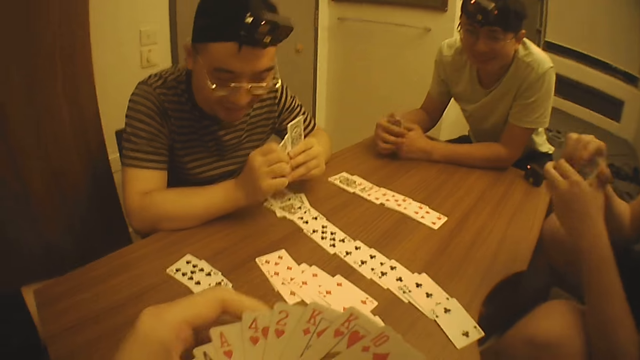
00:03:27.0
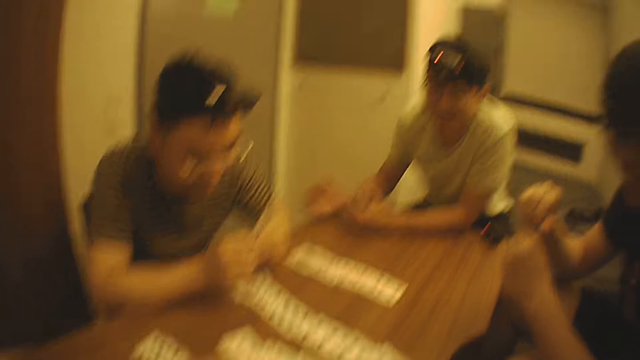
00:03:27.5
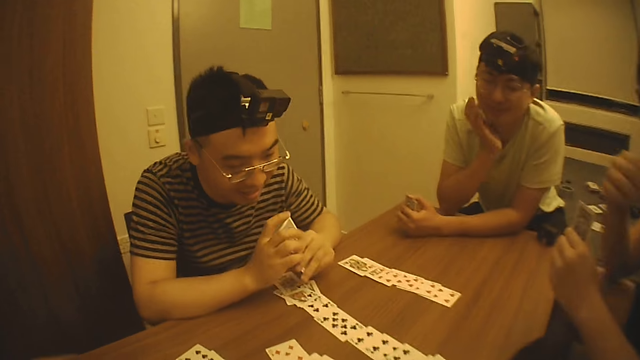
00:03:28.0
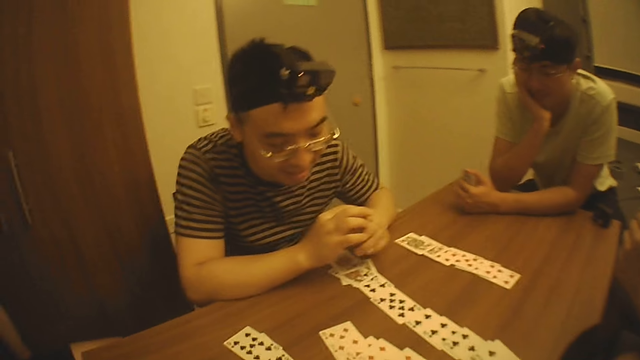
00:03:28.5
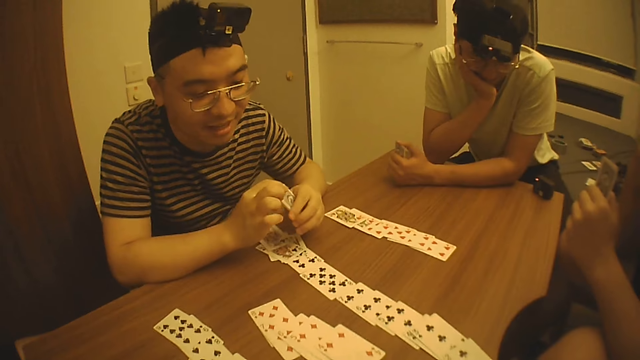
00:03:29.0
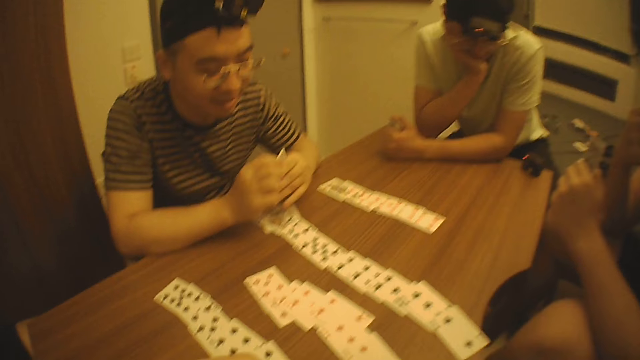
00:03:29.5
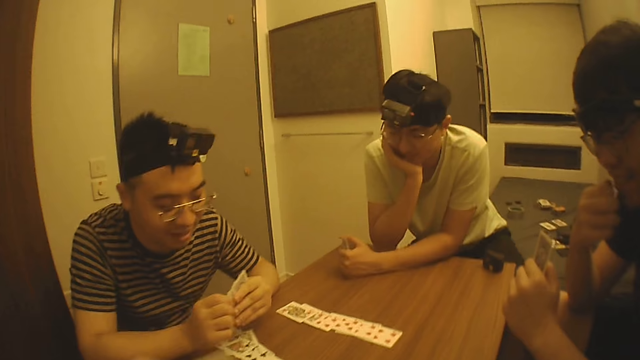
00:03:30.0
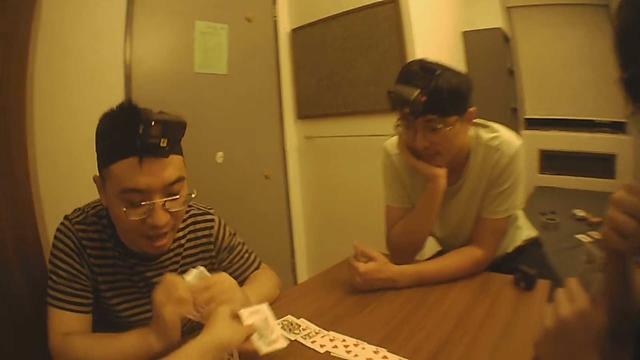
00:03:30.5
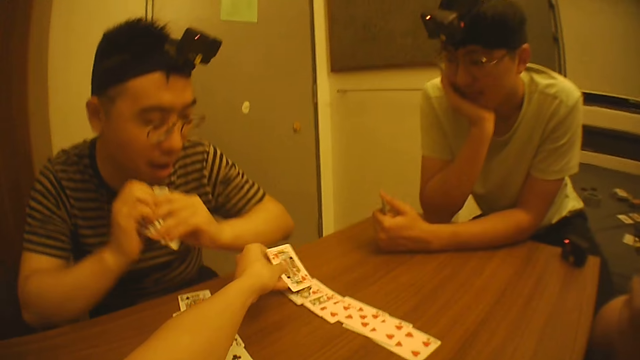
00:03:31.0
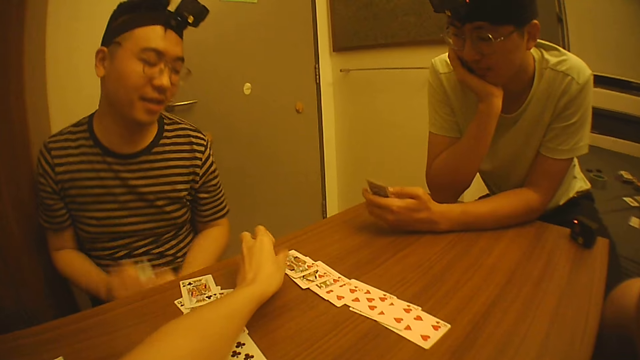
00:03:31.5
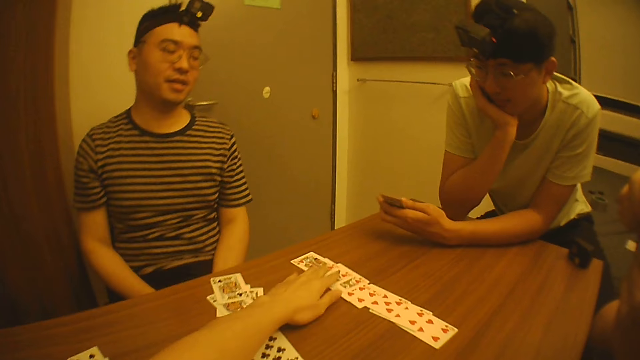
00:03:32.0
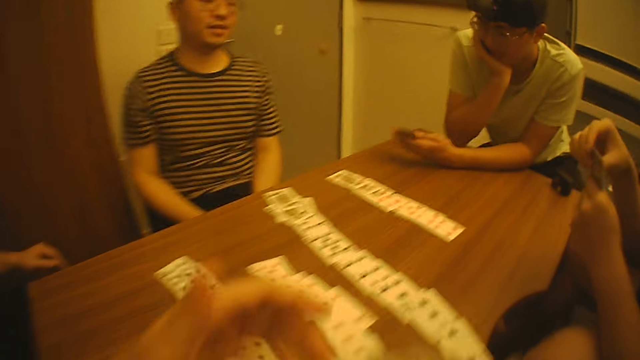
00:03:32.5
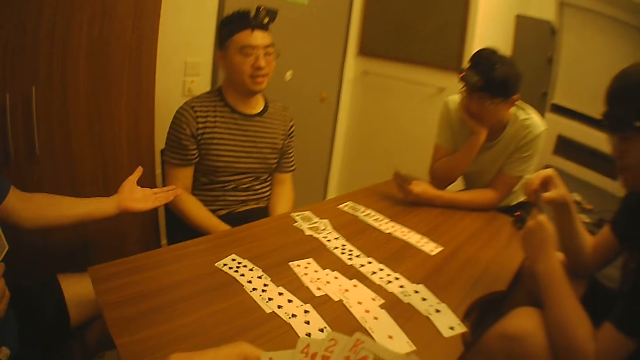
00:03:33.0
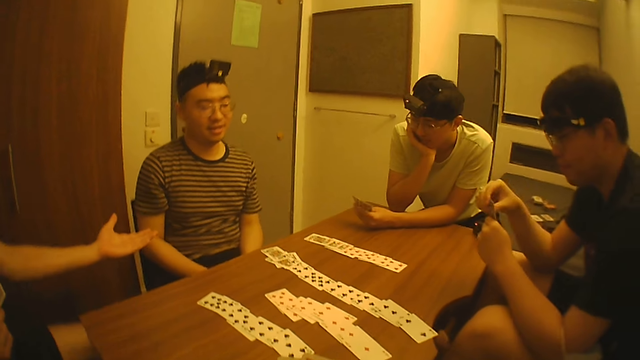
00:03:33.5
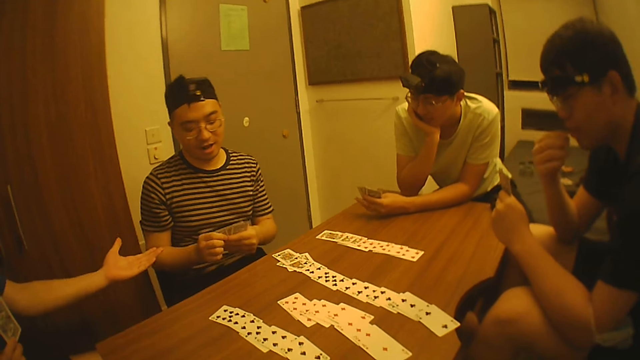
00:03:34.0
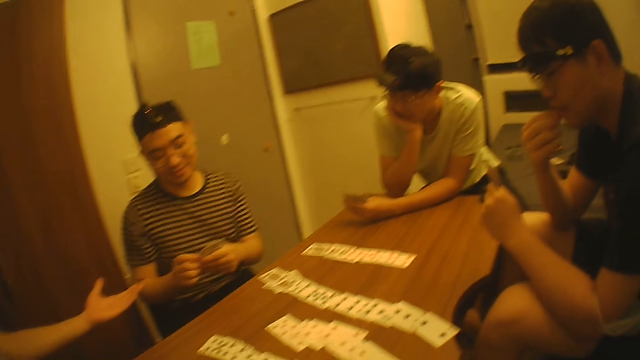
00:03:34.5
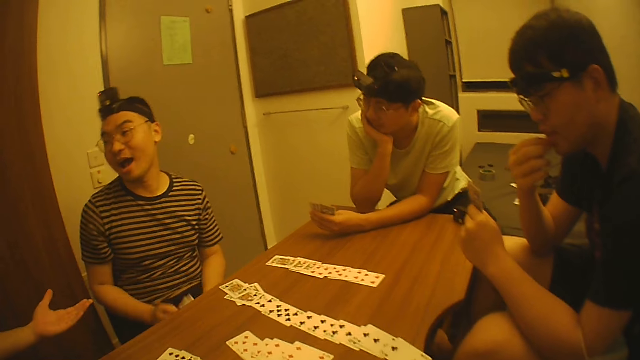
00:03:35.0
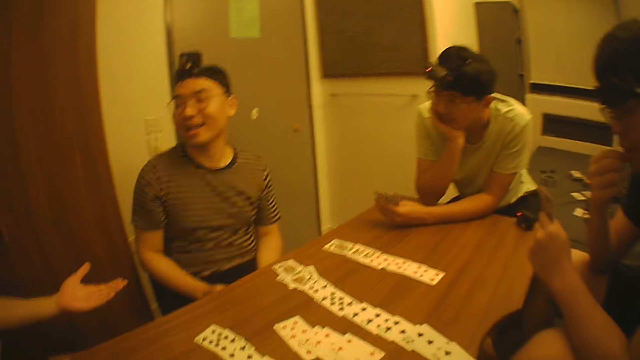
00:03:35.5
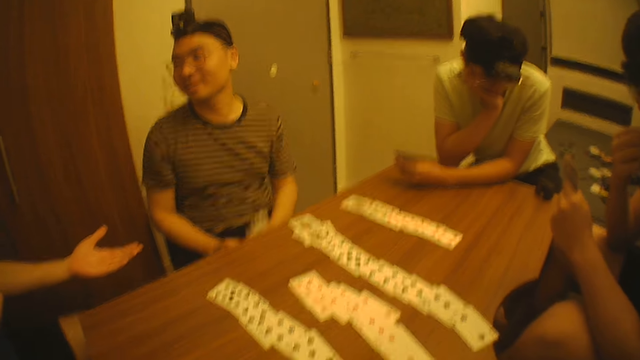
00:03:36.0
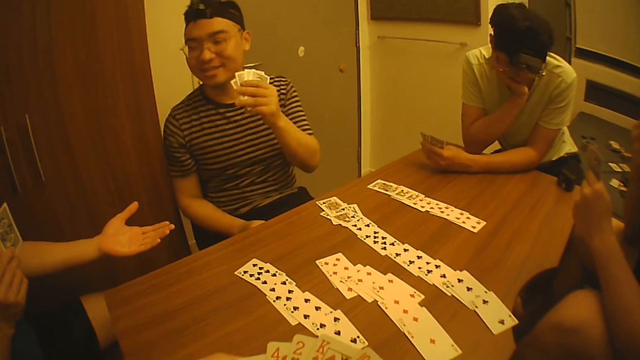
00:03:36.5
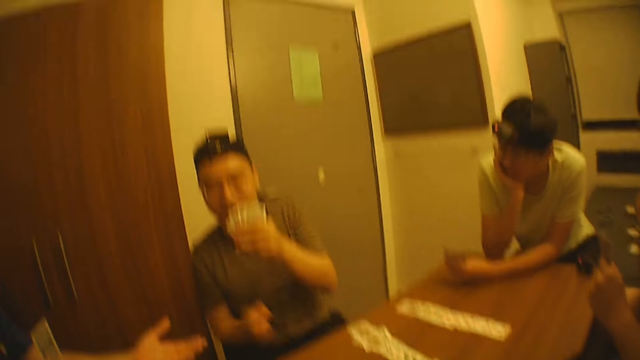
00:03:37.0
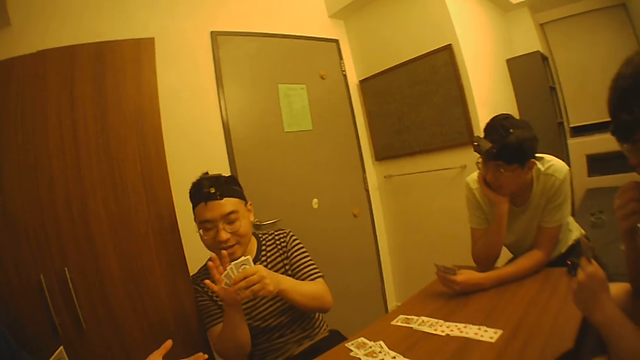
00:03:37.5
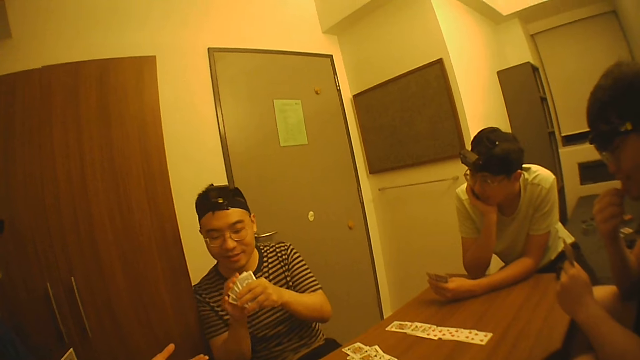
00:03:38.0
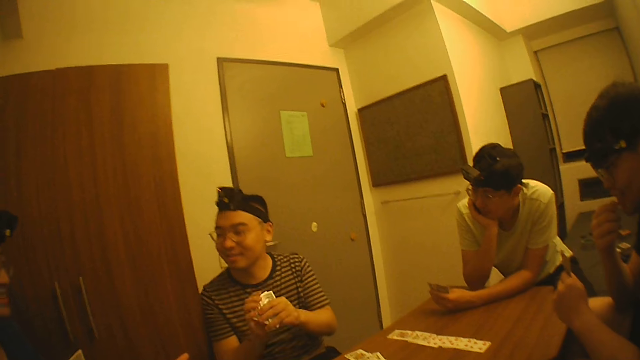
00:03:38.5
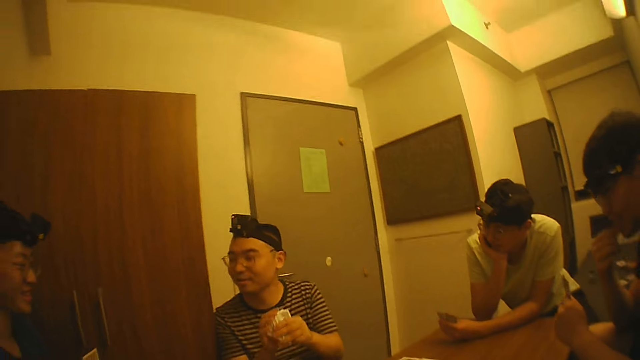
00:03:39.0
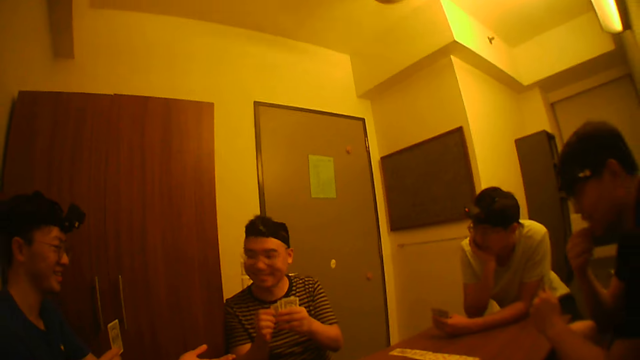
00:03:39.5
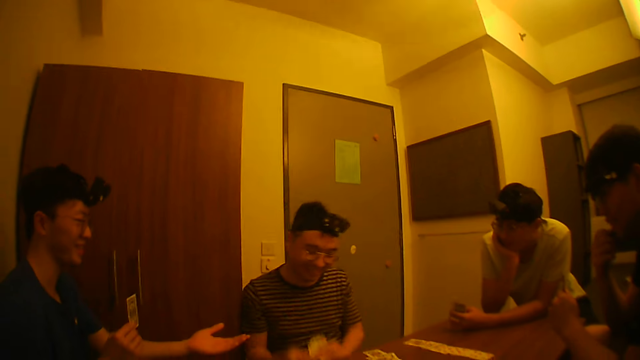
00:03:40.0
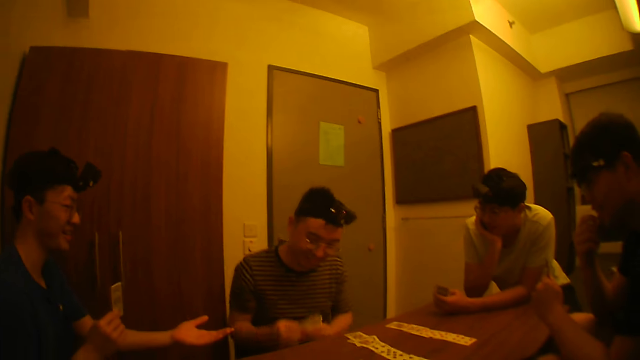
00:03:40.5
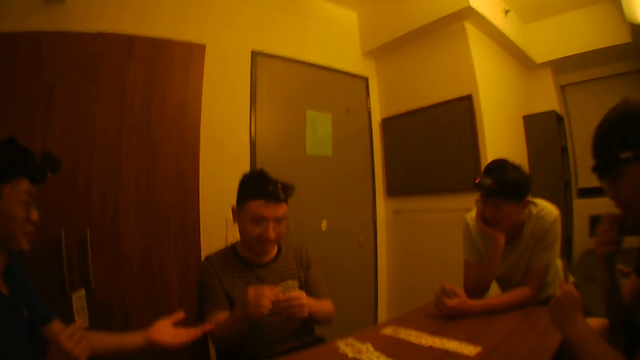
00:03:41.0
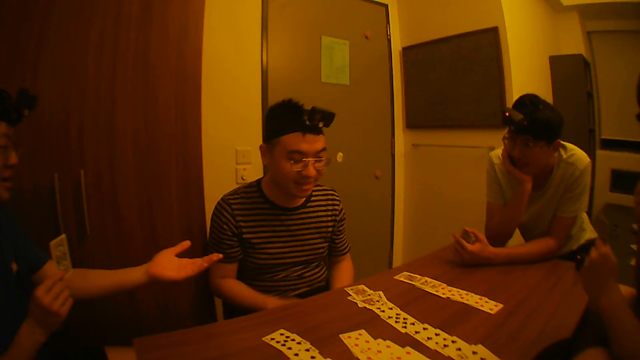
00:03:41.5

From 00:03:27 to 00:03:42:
The camera wearer selects a card with his left hand. He puts another card on the table with his left hand. A man stretches the hand to another man. The other man communicates with the first man.

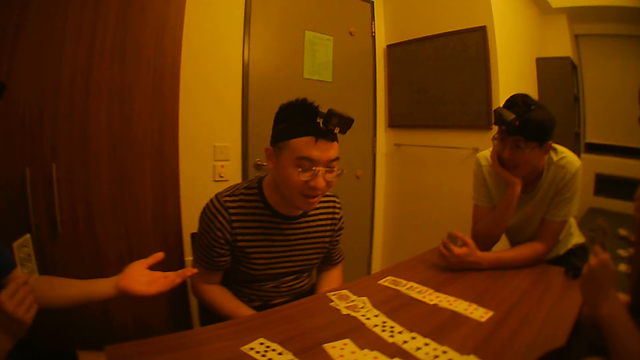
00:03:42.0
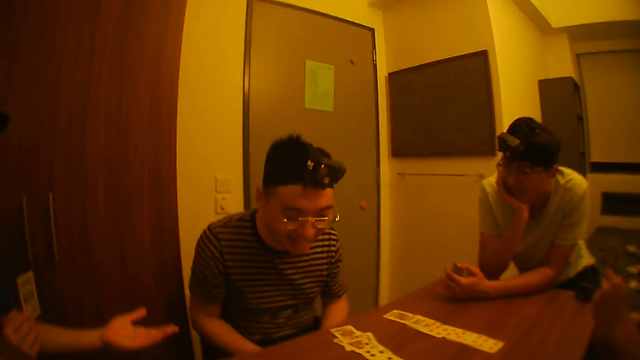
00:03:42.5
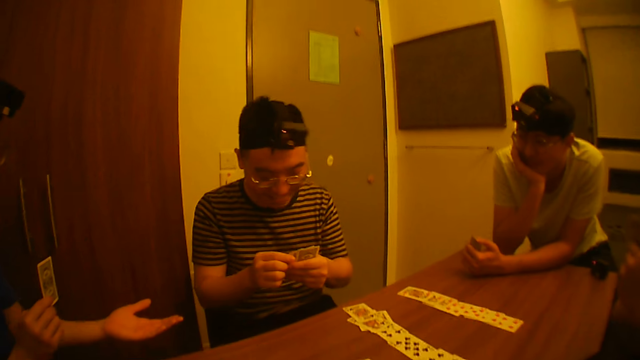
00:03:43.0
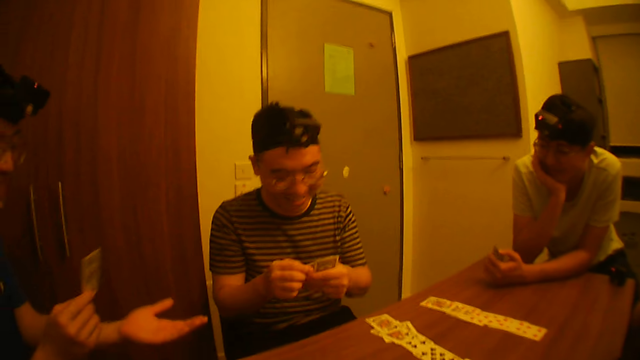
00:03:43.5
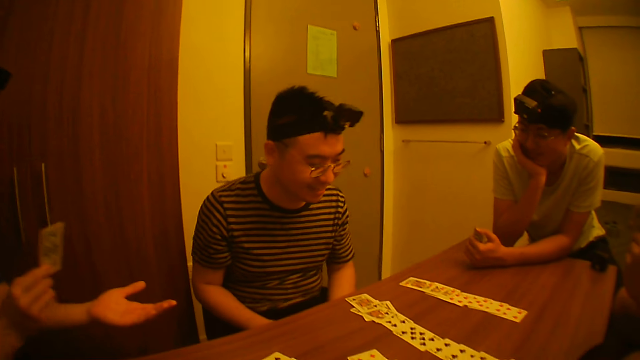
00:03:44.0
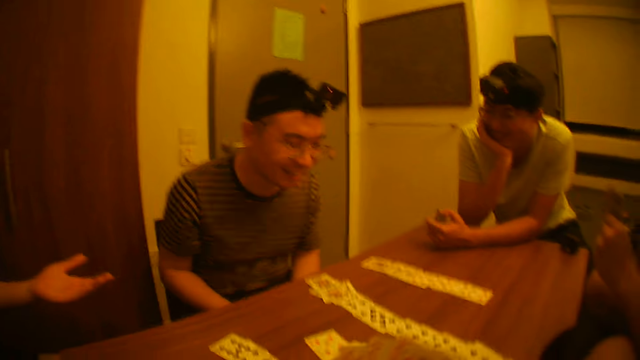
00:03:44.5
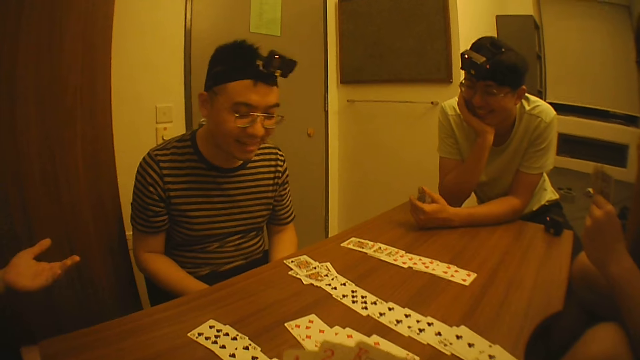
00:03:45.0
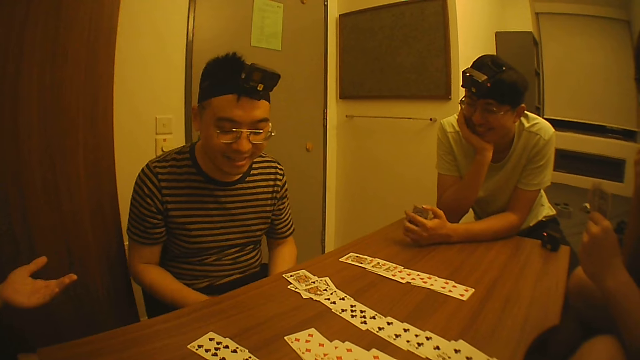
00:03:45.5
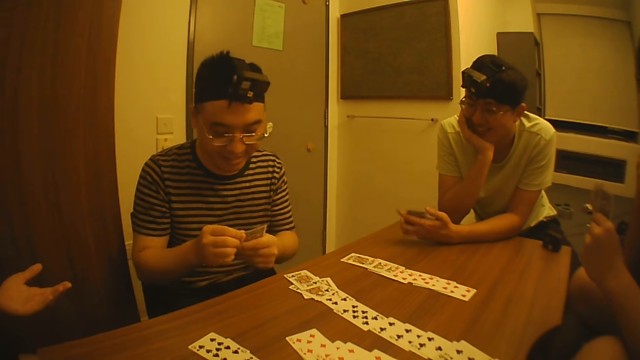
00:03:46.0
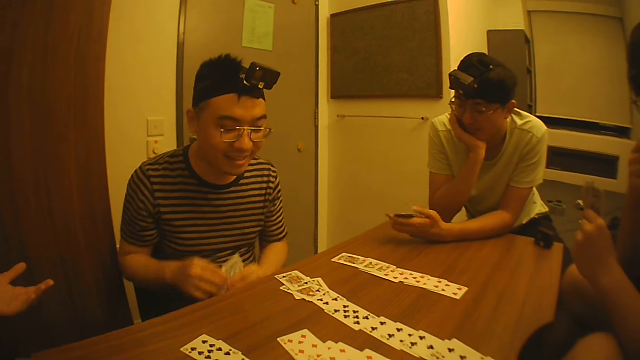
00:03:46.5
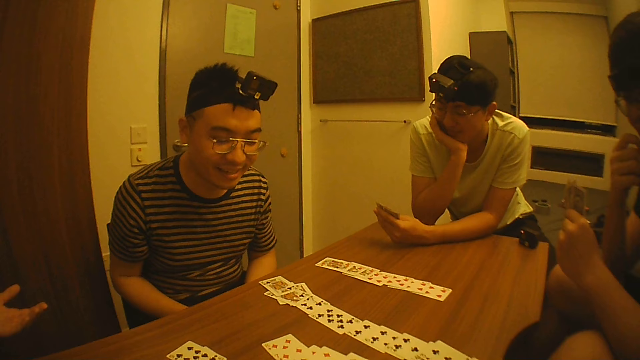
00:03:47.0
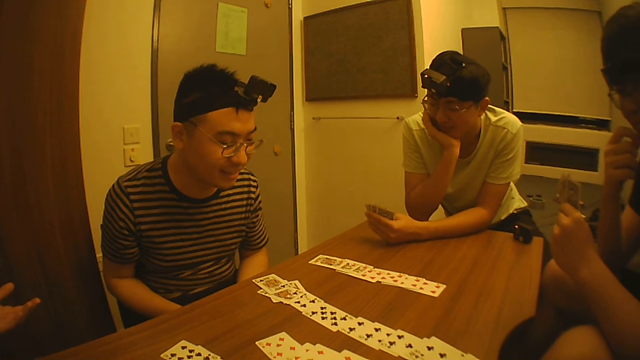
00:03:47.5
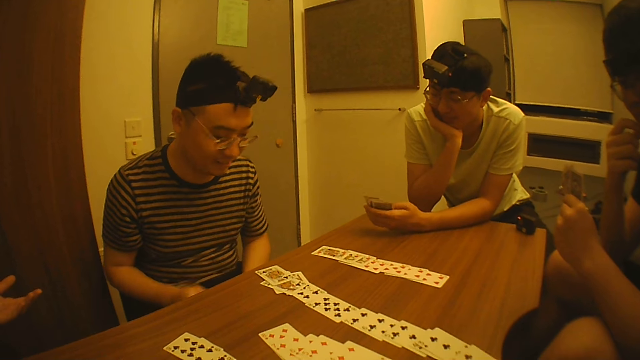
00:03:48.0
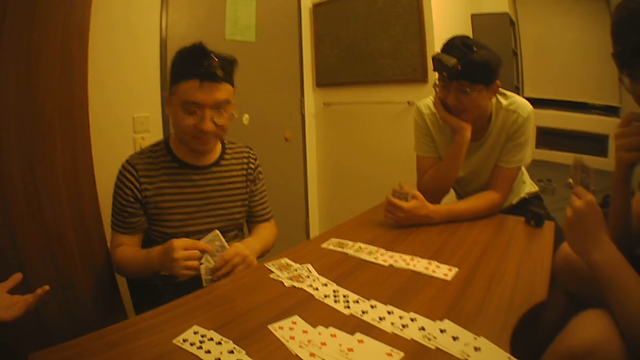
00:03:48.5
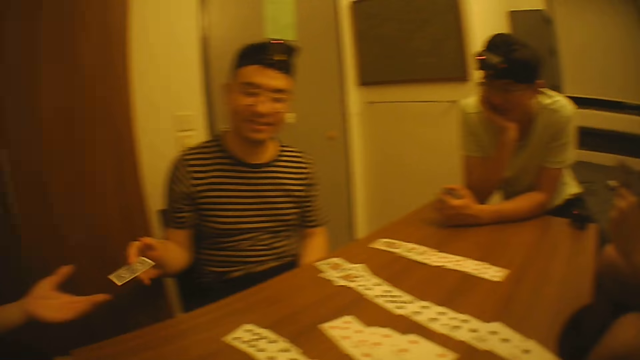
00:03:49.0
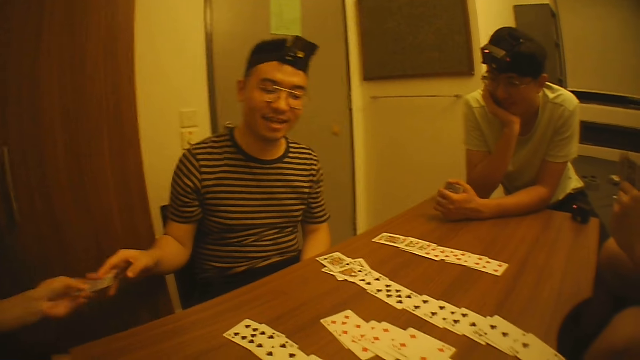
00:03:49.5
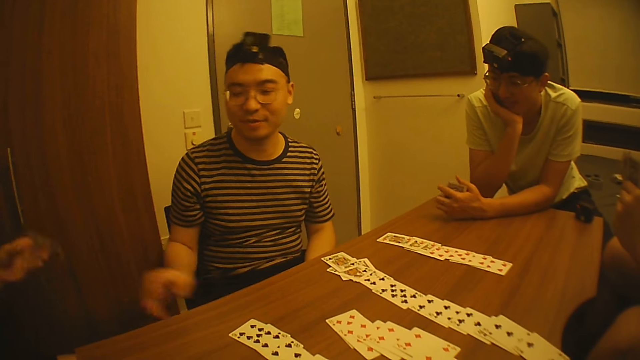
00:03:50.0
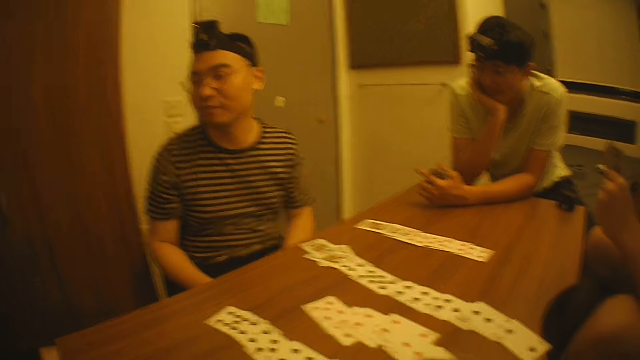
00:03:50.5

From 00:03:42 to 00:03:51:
A man gives a card to another man.
